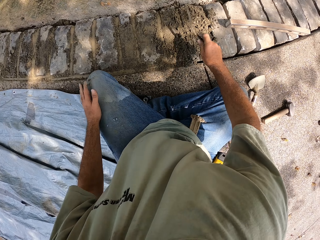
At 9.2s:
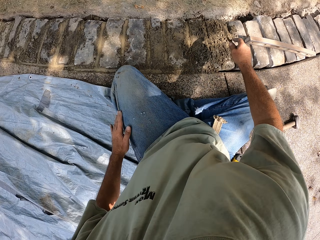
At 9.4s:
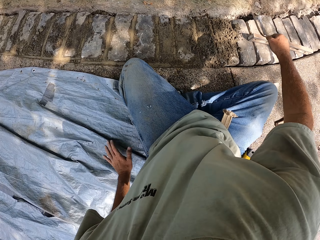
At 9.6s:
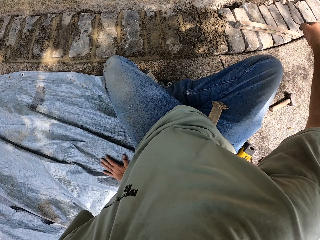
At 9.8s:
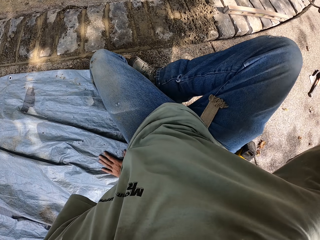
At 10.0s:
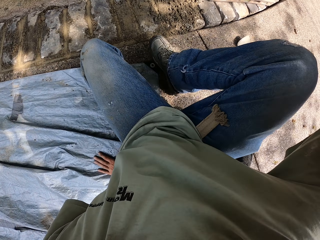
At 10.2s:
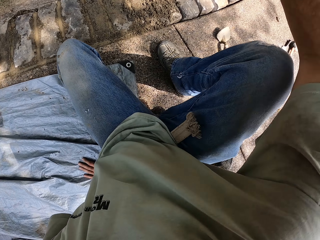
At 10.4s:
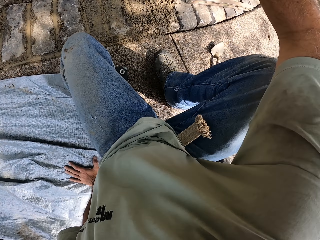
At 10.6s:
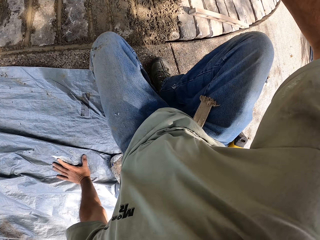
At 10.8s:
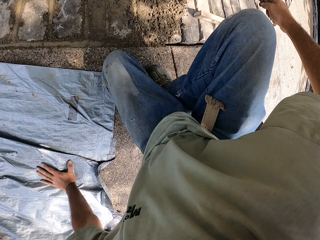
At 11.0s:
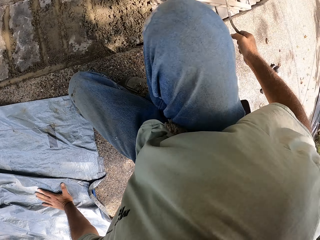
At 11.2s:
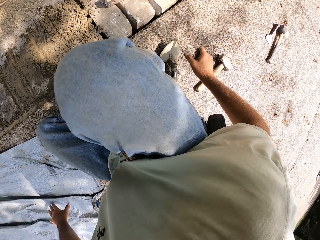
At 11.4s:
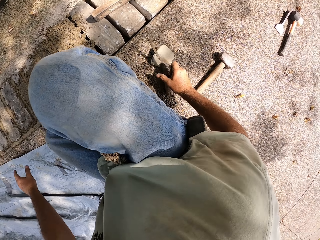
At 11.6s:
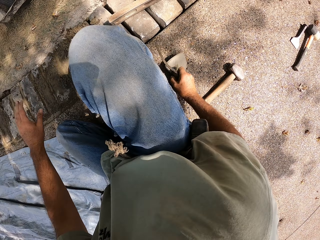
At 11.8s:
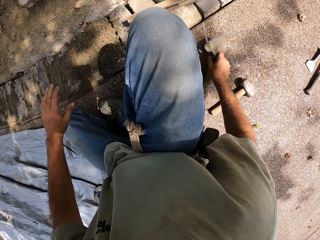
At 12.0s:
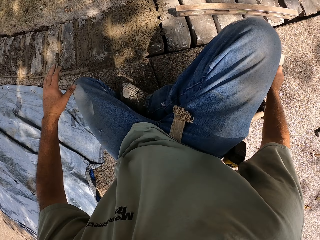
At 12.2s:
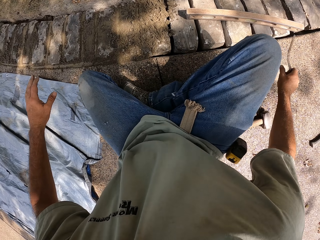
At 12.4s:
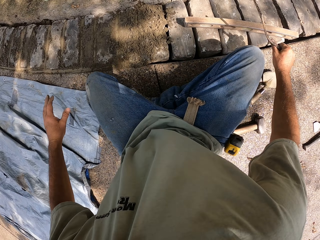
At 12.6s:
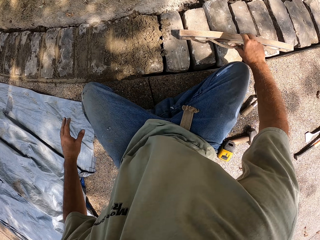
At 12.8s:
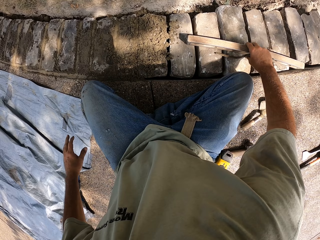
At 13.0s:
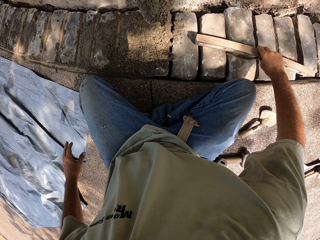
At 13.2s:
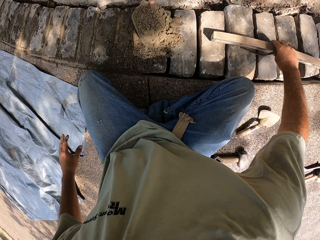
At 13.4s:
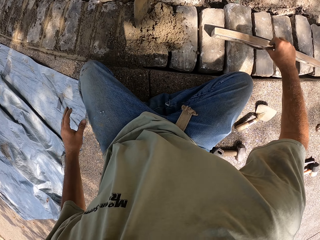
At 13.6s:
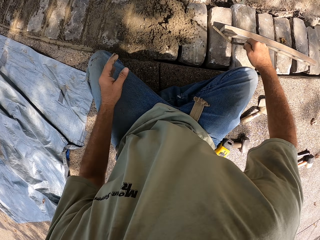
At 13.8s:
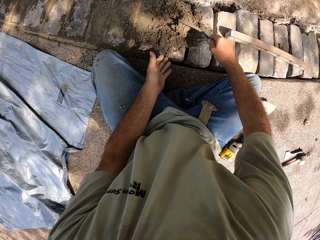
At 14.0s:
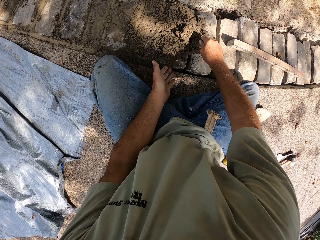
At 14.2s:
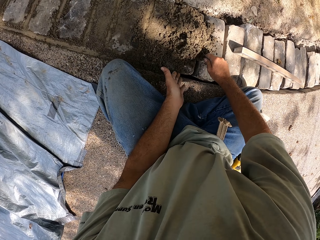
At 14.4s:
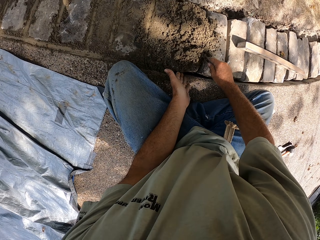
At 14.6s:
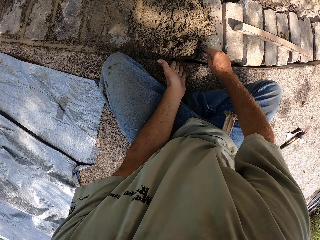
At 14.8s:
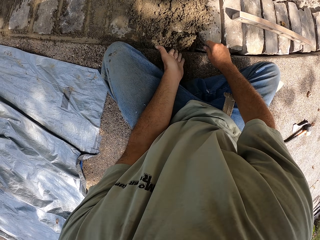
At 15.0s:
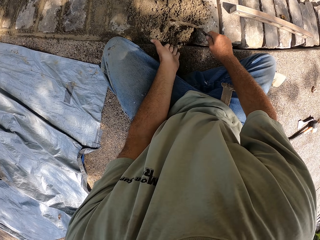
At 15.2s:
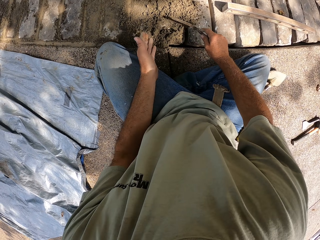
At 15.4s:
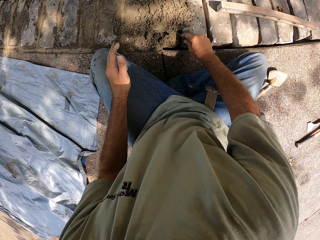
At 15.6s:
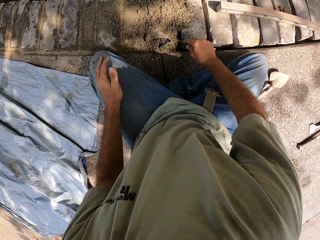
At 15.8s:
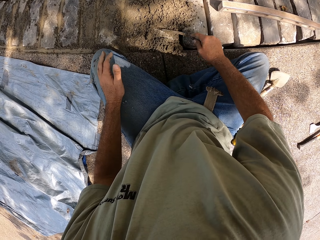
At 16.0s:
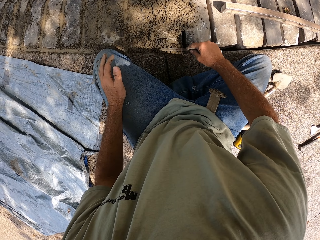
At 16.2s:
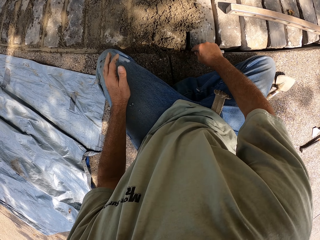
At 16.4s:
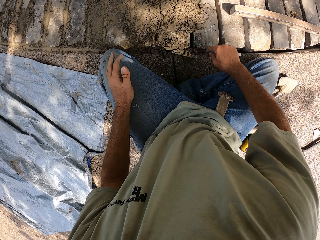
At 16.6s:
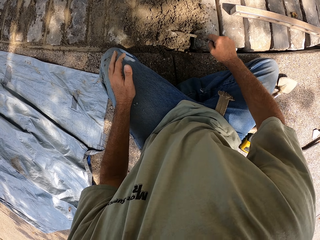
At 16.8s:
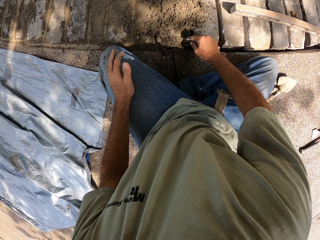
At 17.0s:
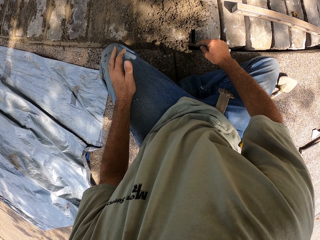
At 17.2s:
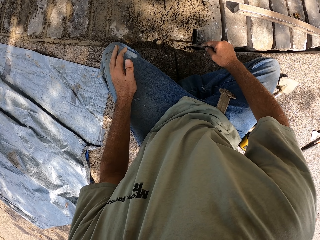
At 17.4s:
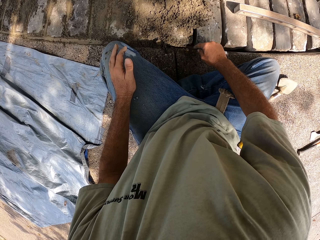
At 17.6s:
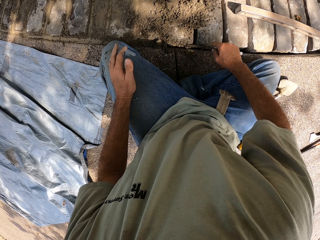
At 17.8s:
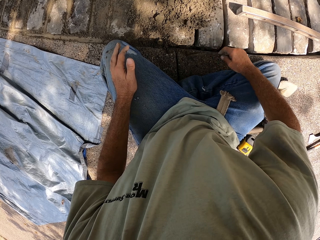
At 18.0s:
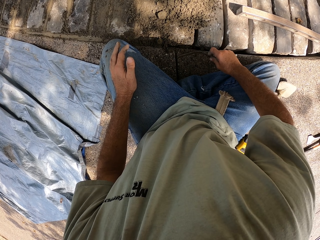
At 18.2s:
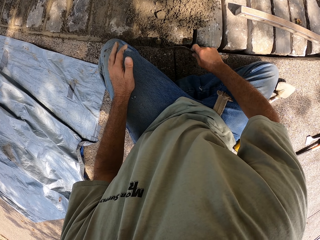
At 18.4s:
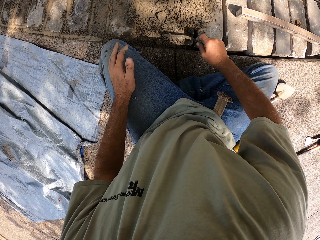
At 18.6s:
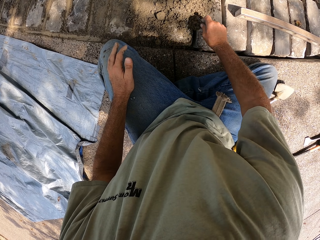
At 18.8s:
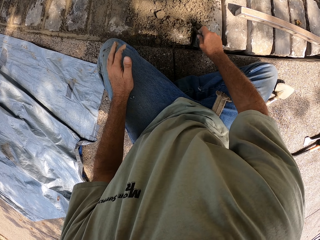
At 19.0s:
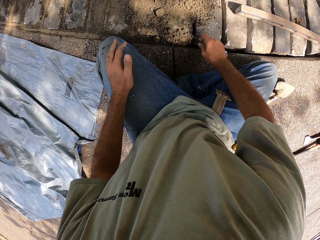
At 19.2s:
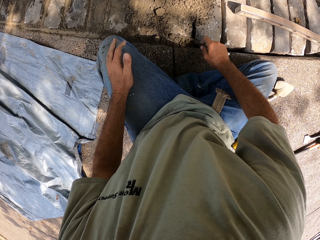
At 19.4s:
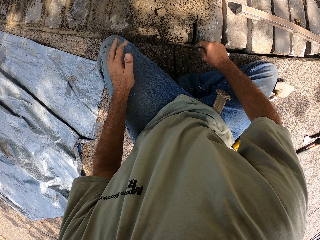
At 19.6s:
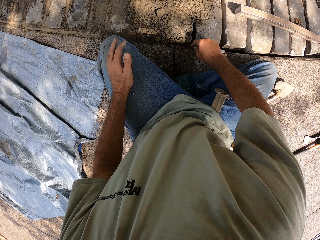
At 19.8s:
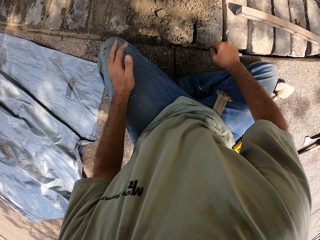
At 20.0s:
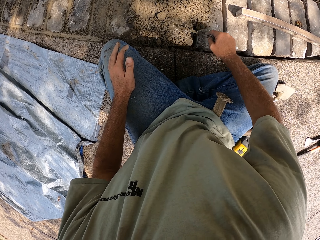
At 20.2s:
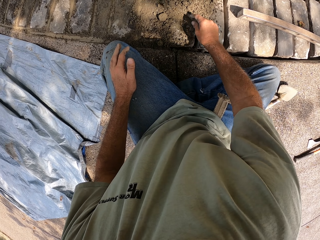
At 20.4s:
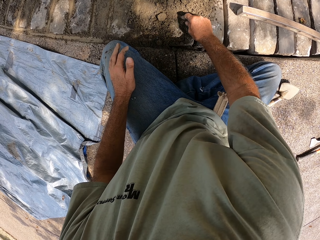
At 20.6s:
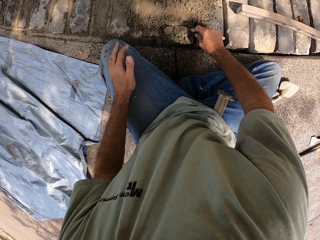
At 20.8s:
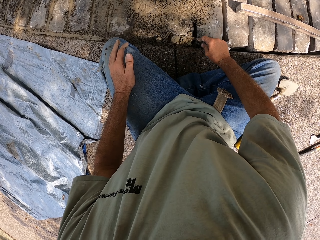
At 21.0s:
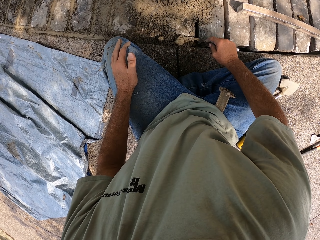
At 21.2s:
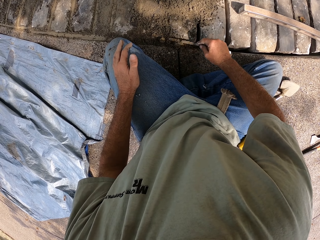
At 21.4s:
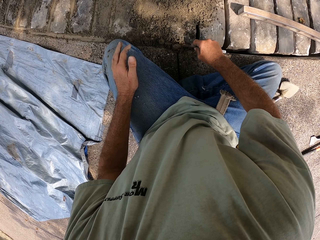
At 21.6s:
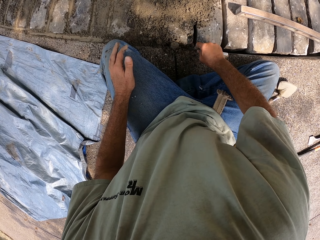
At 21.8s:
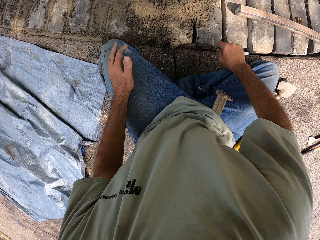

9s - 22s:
The camera wearer moves on the ground. They push a trowel on the floor. They move a construction level ruler on the blocks. They spread sand cement mixture on the blocks with a metal bar. They fill sand between the stones.

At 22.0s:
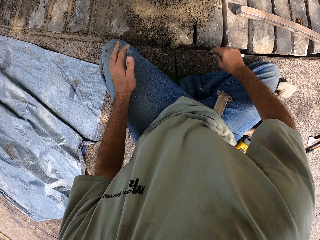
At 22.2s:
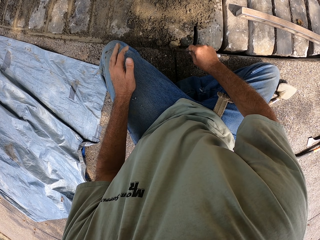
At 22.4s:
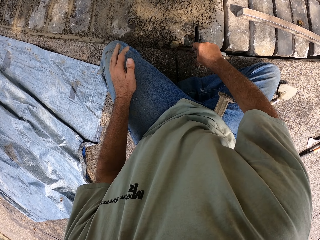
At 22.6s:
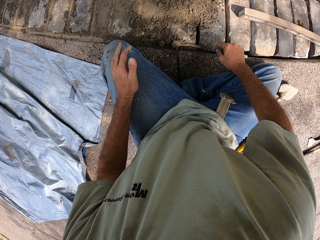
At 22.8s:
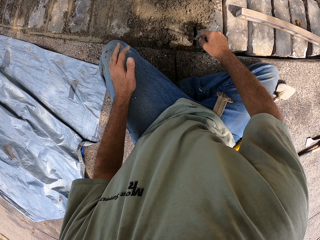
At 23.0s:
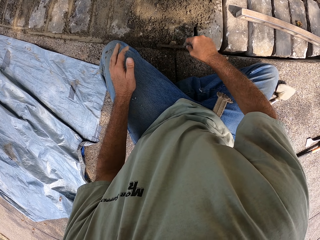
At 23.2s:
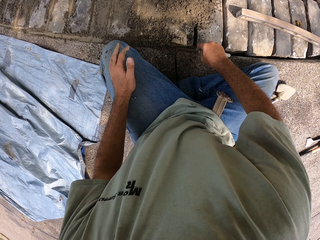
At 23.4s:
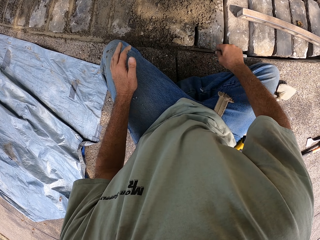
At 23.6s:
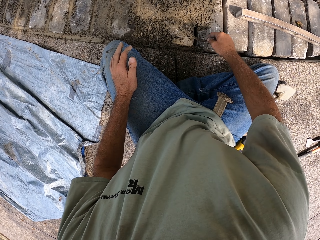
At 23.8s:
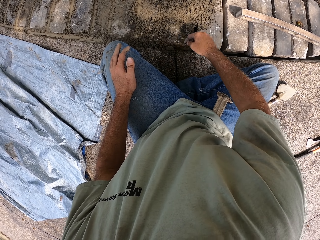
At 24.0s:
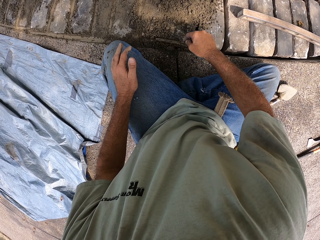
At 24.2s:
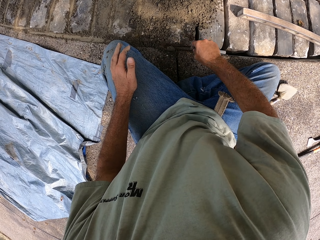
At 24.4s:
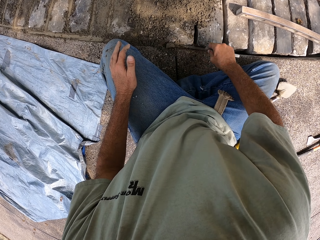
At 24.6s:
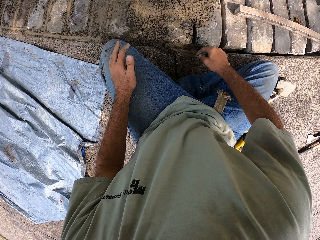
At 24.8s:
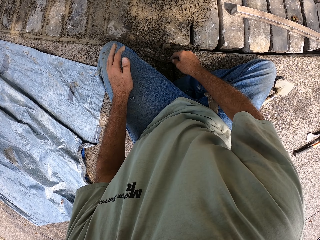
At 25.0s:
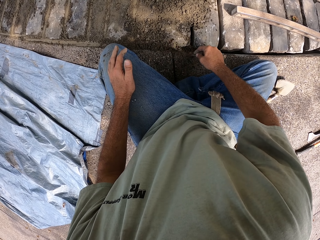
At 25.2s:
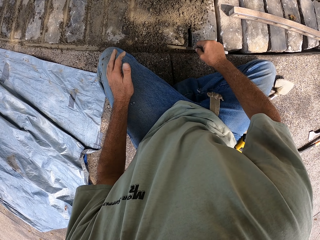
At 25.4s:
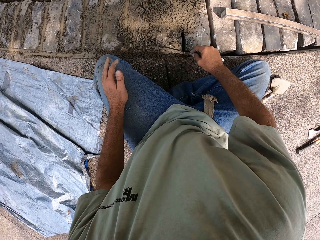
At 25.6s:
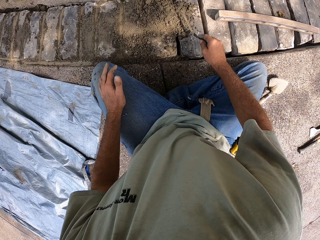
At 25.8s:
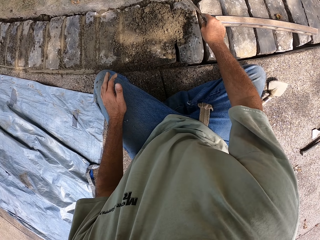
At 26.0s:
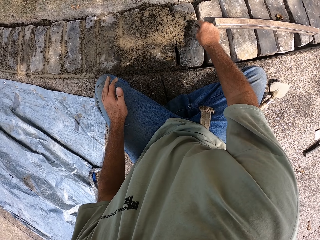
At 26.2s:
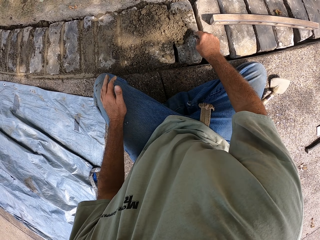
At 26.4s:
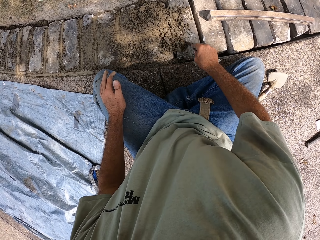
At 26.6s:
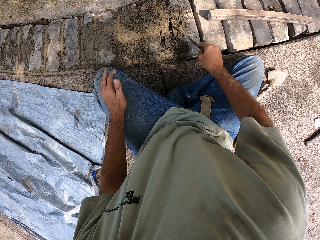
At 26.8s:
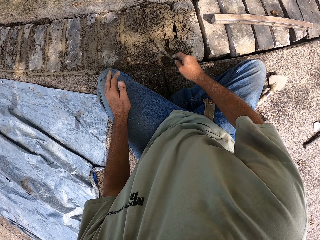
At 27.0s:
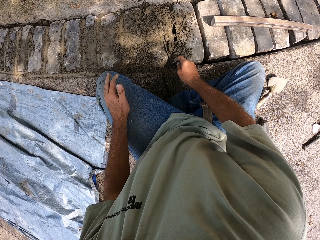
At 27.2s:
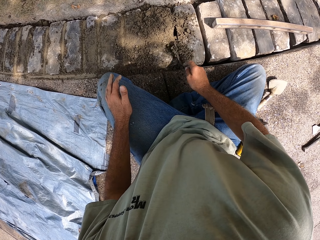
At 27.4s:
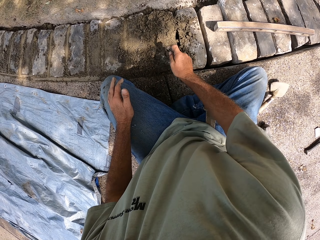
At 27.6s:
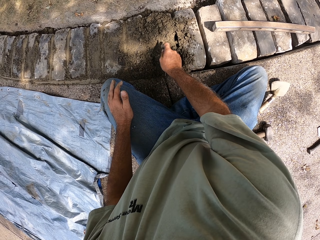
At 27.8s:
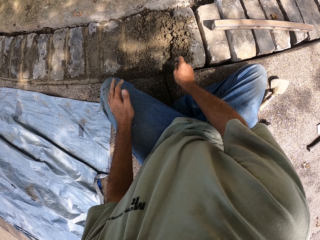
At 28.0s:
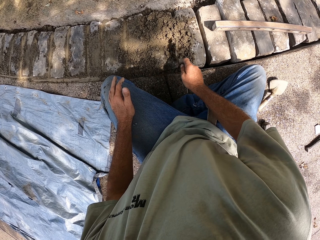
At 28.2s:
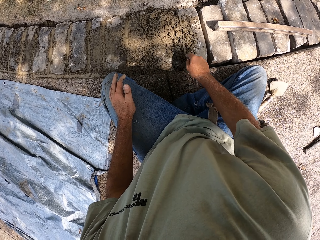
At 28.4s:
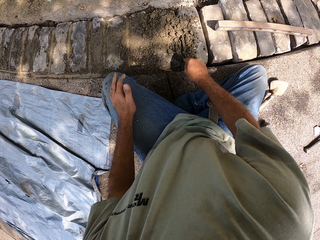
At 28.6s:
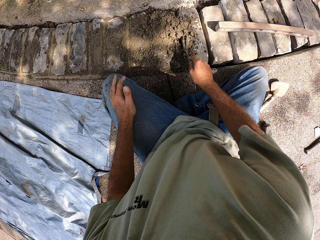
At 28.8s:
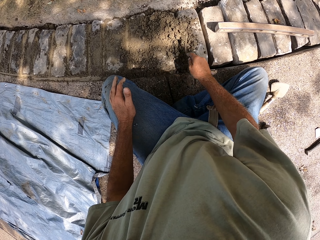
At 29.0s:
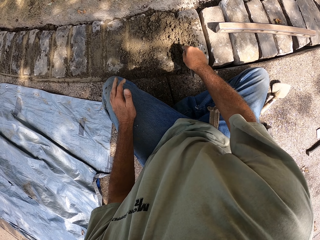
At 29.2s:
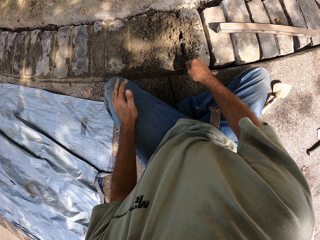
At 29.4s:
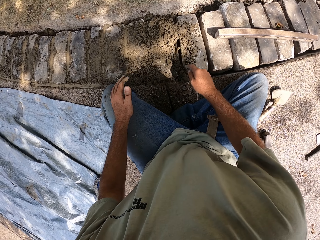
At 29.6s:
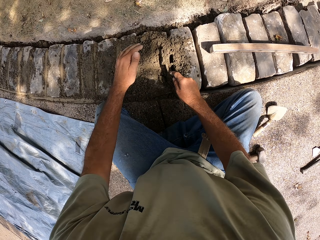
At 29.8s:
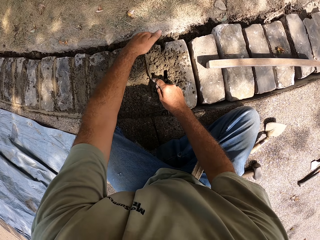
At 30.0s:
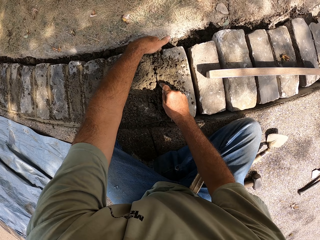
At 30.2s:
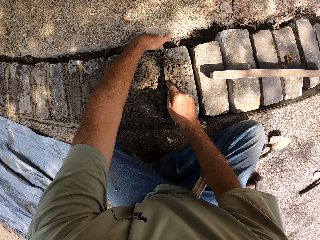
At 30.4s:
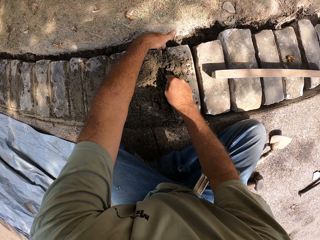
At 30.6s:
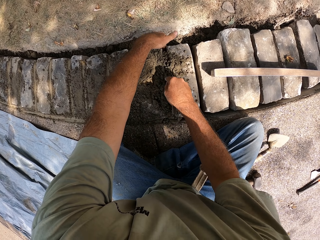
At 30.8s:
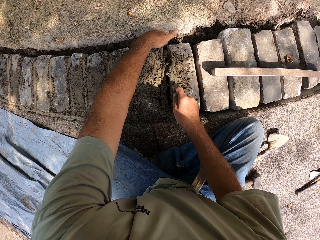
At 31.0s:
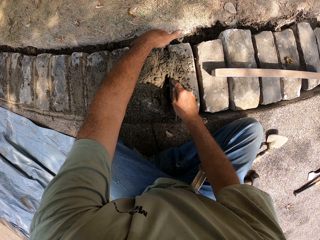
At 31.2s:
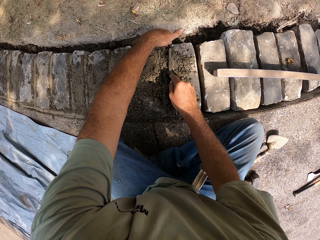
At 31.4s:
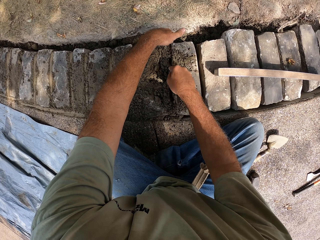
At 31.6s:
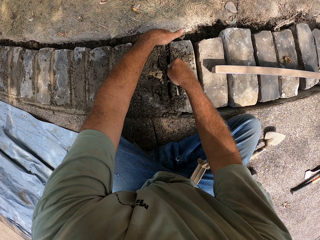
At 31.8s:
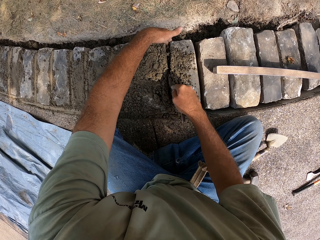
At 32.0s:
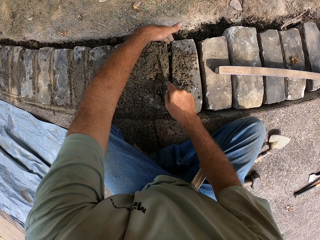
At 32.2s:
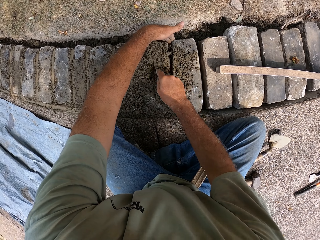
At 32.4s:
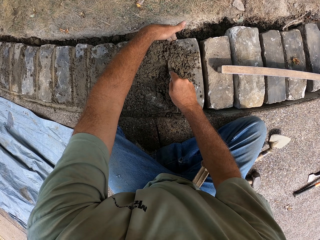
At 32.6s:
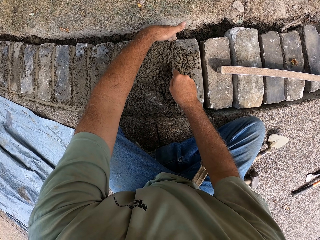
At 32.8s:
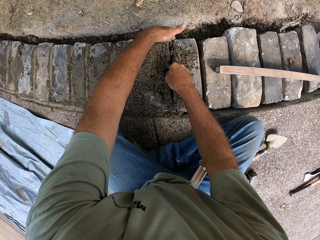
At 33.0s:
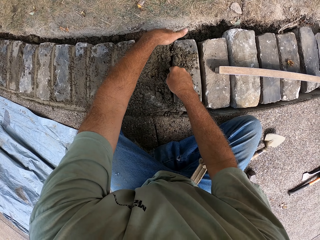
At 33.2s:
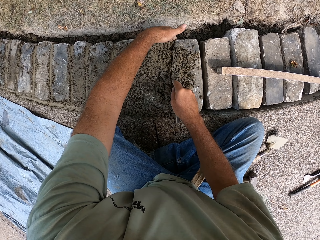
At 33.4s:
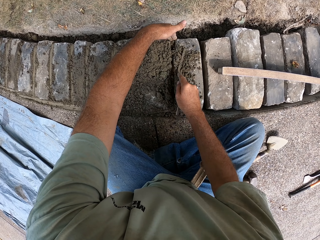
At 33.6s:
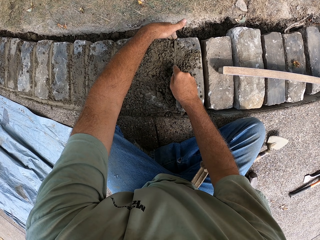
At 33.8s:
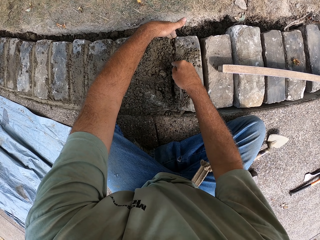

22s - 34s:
The camera wearer holds blocks with his left hand. He holds sand between stones. He spreads sand cement mixture on the blocks with a metal bar.
